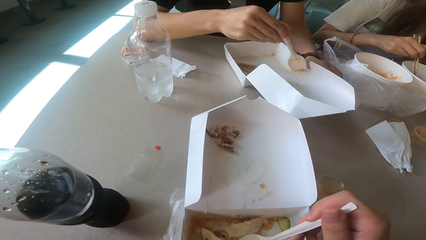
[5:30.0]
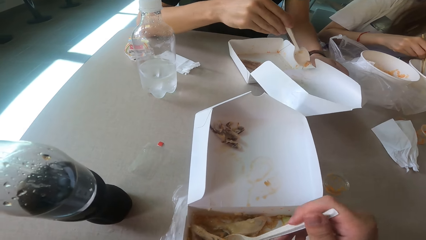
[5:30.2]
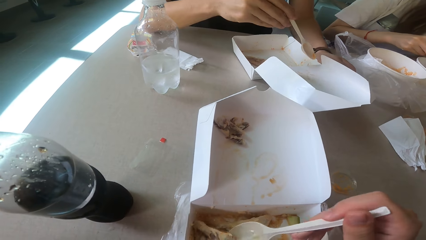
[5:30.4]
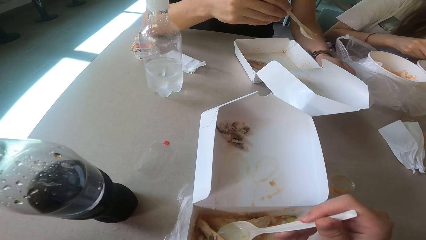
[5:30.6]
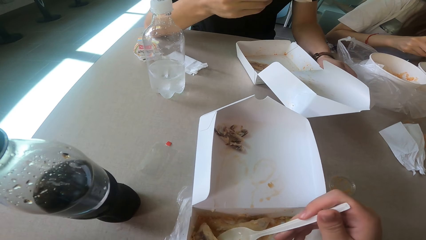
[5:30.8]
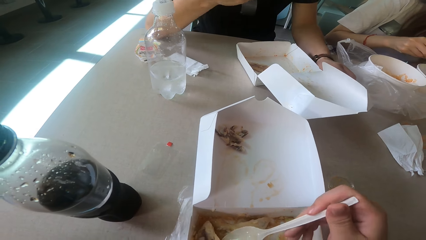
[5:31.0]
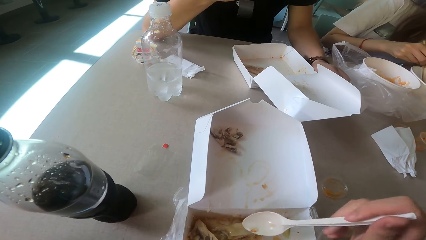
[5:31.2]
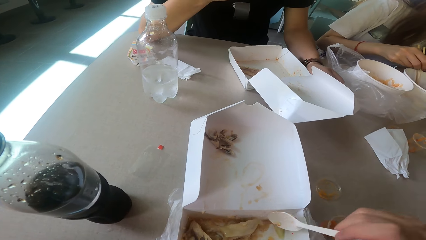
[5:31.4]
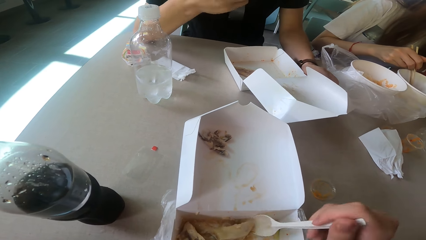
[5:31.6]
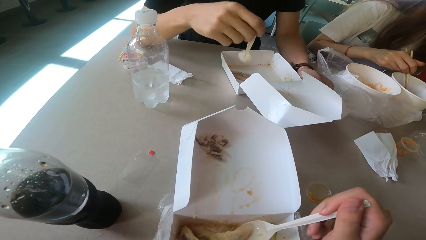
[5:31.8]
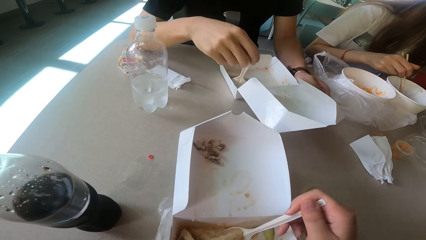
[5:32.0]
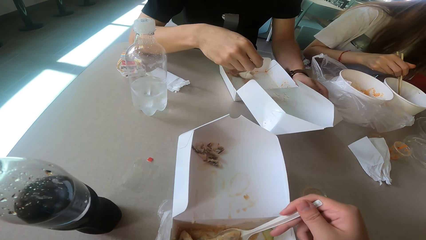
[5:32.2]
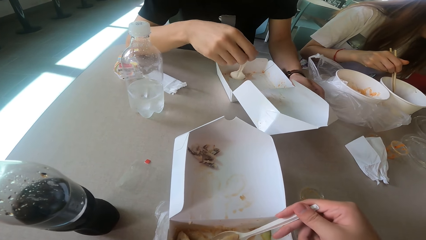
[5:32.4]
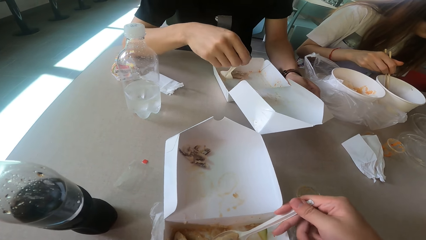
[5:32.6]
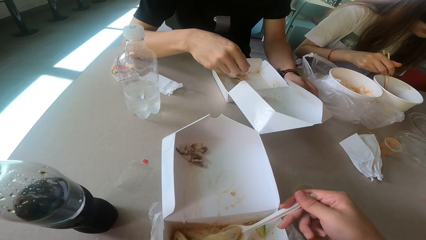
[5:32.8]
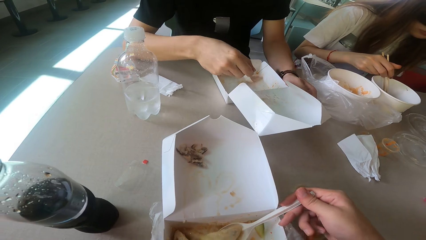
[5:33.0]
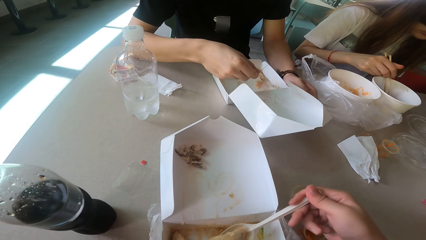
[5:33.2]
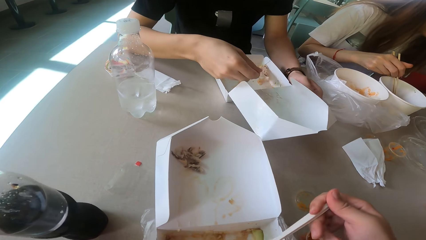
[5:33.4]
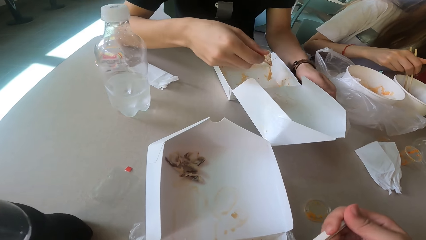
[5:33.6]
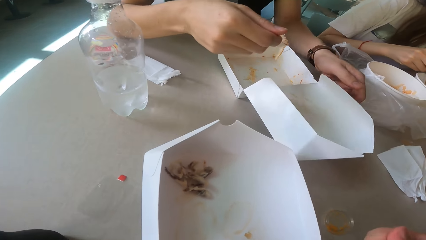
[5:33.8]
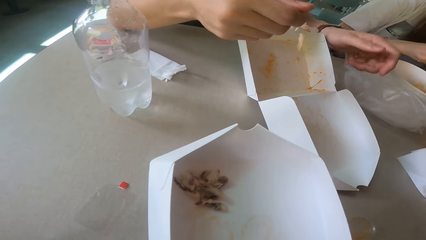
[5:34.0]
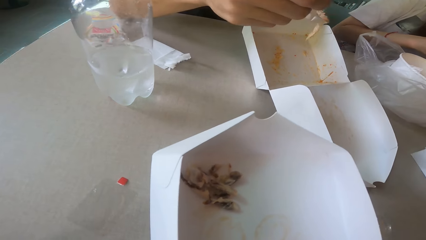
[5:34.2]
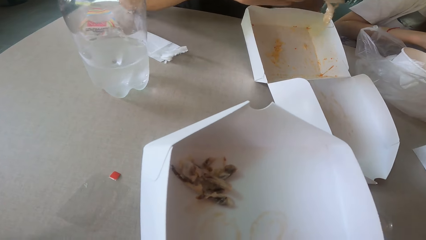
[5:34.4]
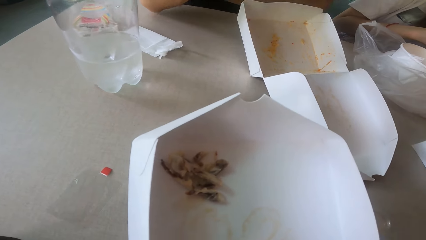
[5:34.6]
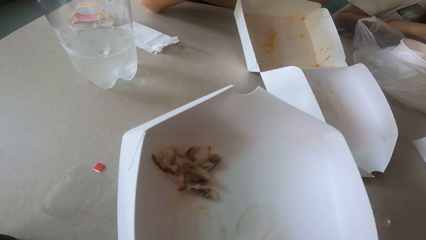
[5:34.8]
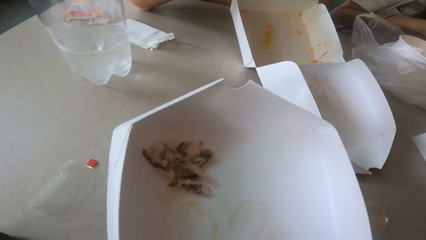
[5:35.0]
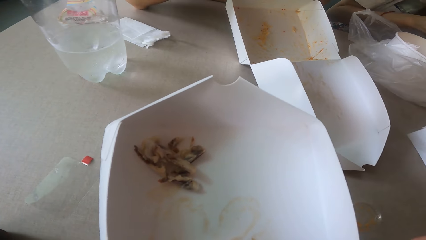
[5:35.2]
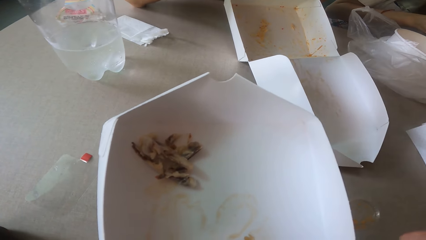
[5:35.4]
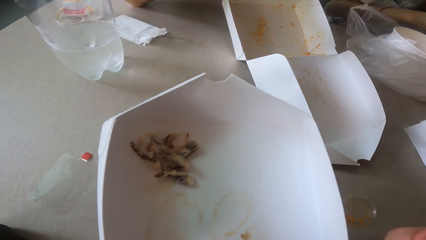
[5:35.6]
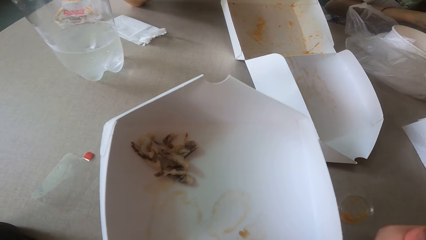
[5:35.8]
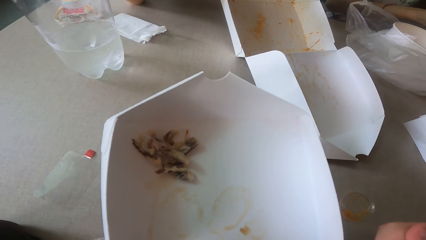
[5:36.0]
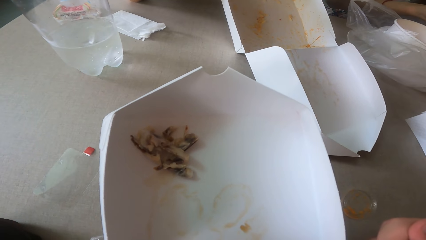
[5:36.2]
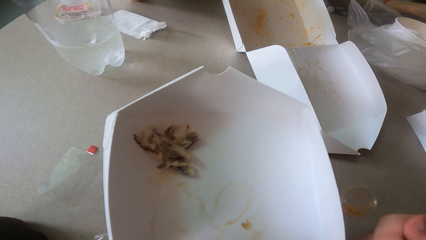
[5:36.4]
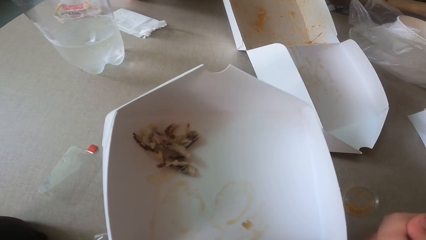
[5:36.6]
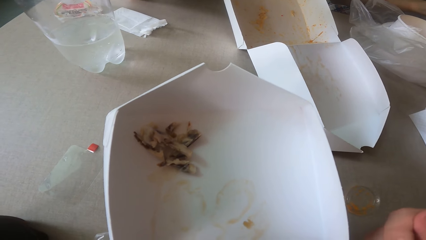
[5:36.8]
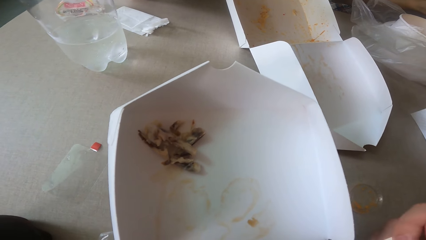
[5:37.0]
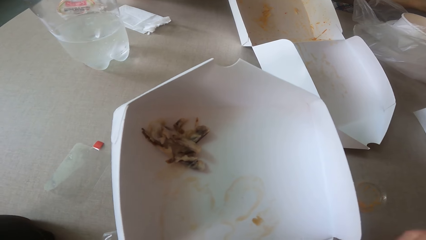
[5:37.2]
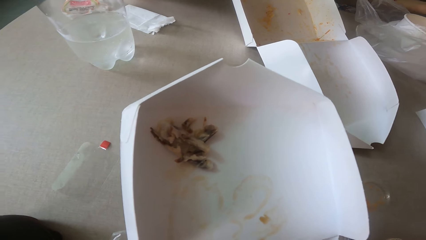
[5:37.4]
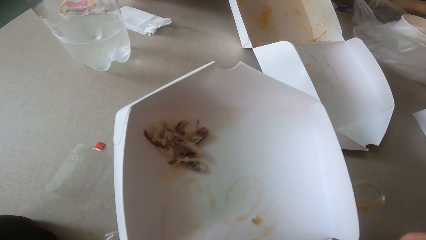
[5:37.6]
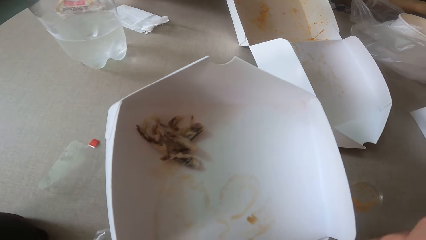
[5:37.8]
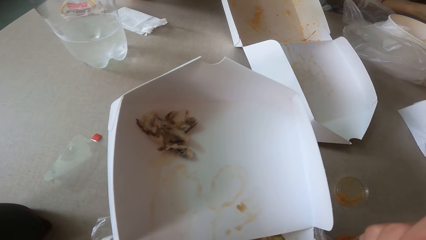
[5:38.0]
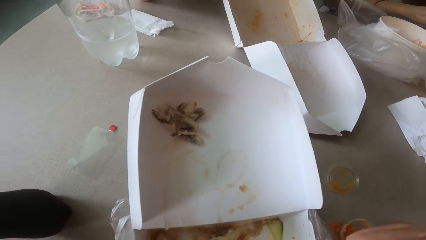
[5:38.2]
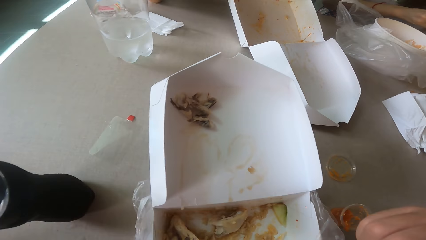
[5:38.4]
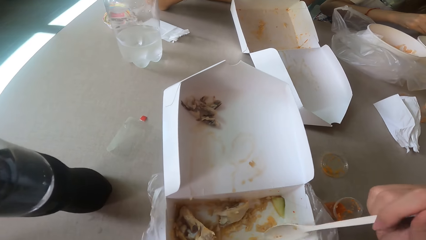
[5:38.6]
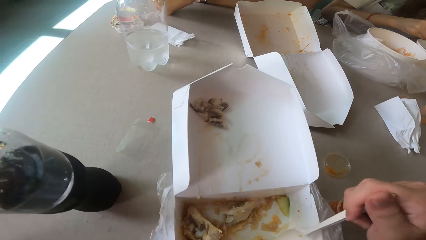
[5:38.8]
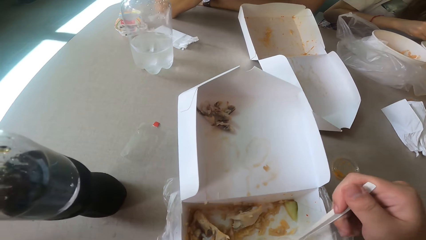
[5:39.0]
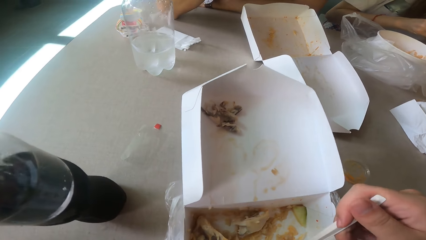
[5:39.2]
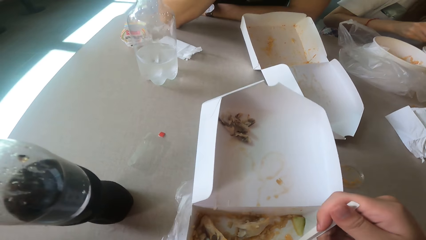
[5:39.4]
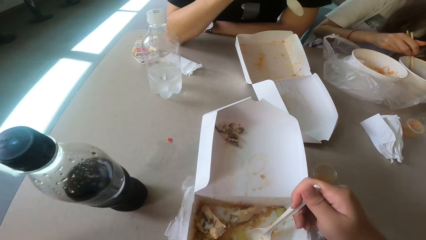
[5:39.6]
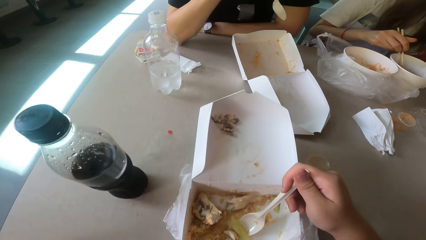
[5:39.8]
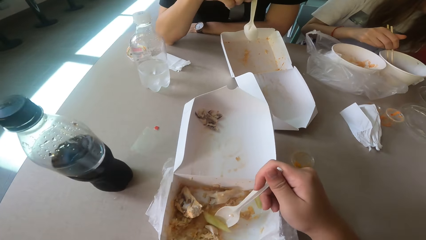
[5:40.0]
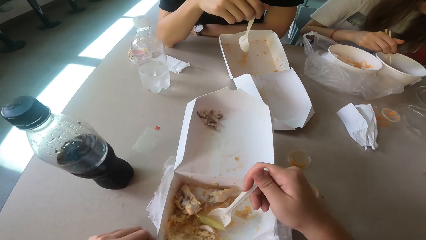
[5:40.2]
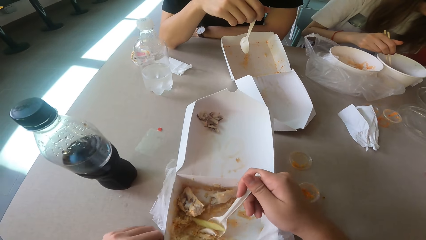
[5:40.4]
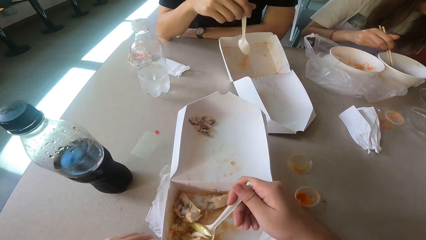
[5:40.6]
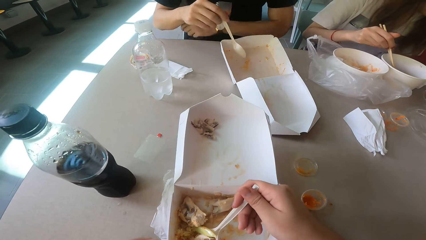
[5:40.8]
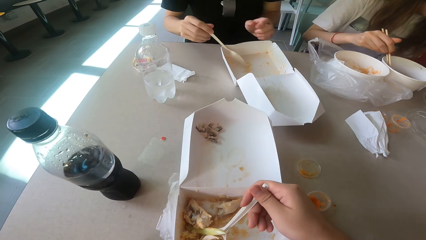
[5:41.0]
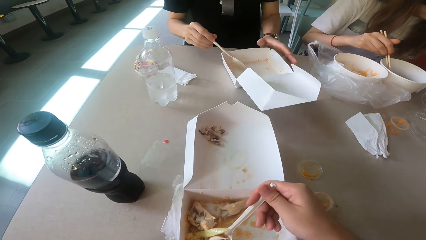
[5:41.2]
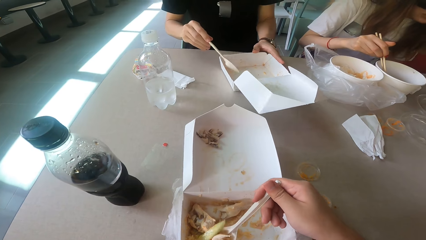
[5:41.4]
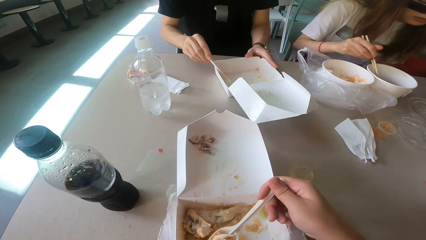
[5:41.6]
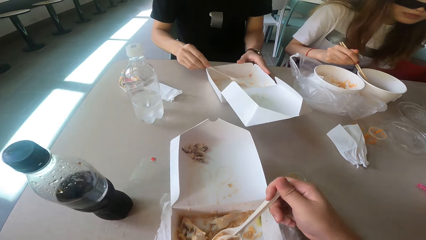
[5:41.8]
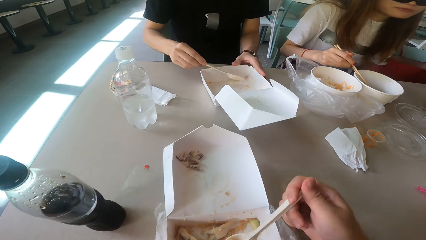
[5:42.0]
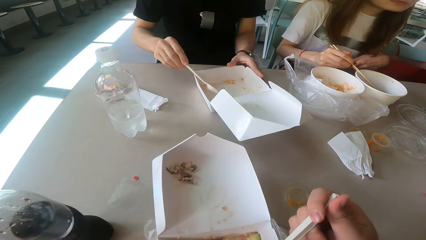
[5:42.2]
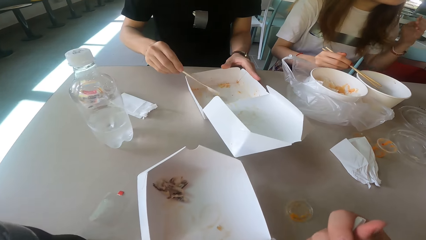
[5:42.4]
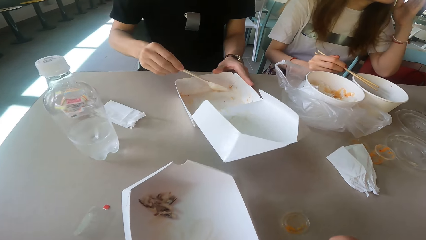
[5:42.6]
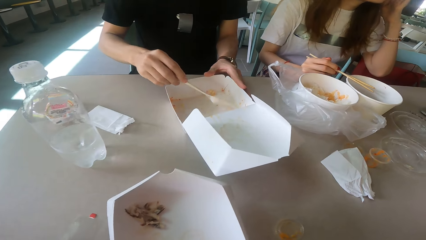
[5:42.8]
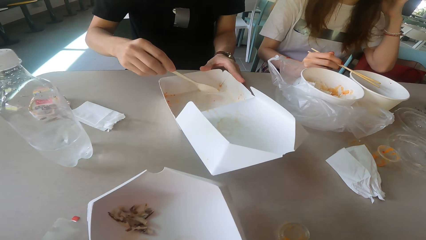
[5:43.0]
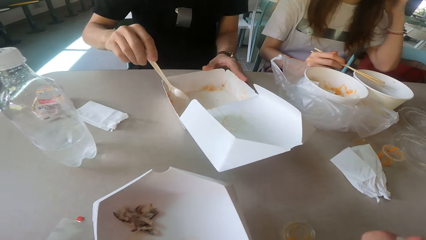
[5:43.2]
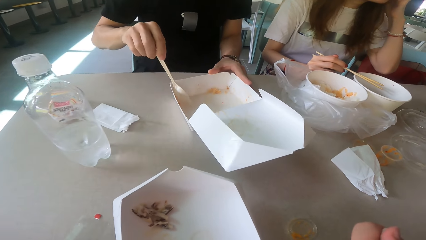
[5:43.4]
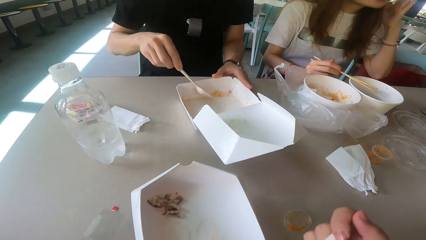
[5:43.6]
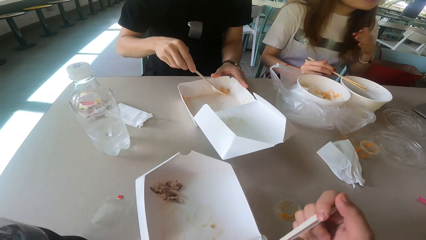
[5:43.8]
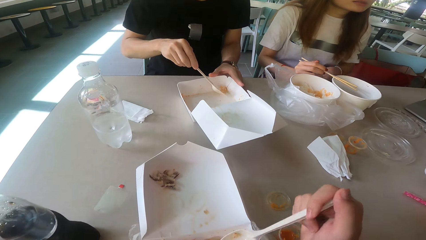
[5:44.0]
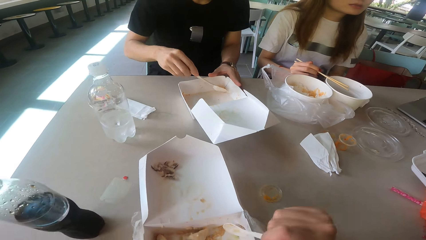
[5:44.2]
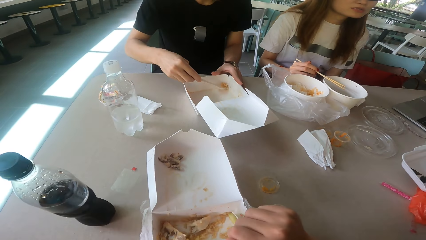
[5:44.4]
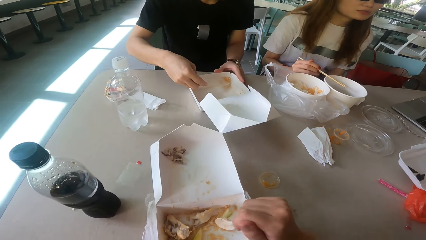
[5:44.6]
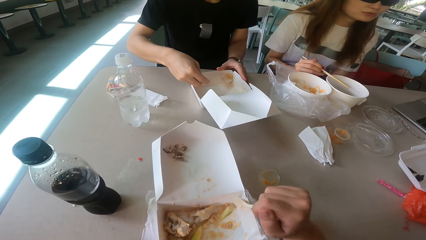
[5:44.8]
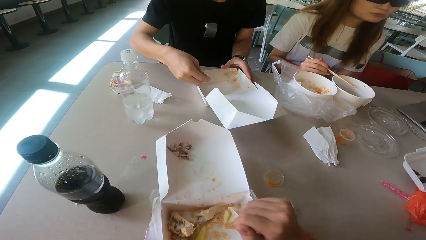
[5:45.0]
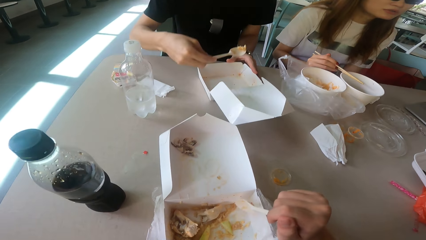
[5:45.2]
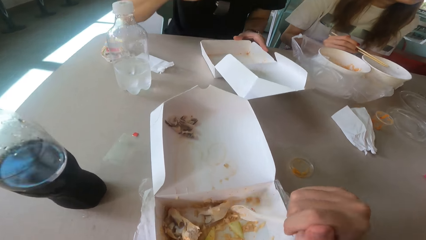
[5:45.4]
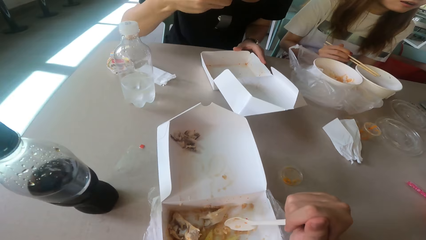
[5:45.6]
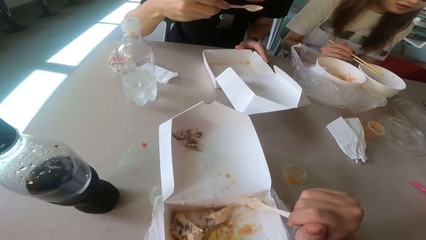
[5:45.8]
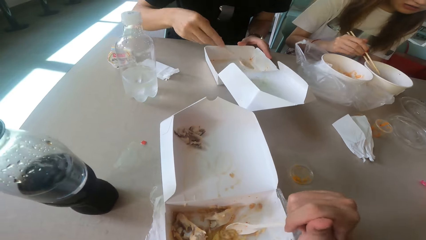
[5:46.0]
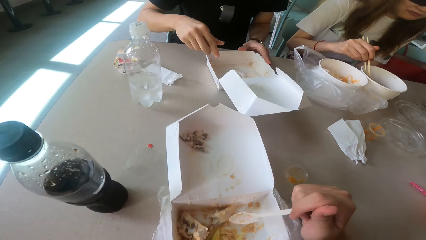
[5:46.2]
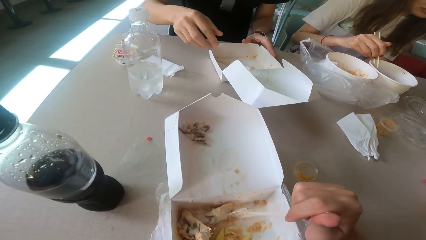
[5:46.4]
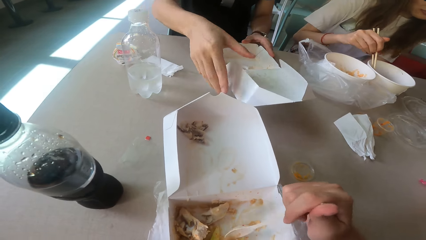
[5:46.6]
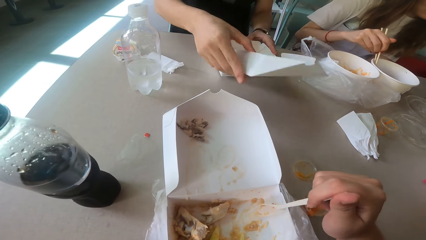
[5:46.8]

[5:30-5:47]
The camera wearer scoops the food. They eat the food. They look around. They scoop the food. They eat the food. A man scoops the food and eats the food.
